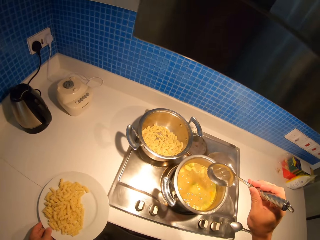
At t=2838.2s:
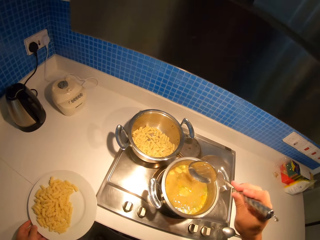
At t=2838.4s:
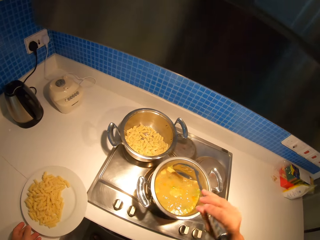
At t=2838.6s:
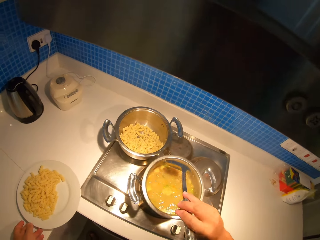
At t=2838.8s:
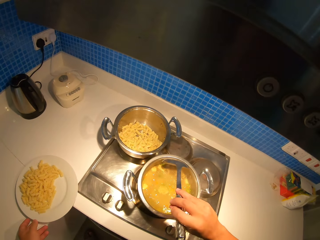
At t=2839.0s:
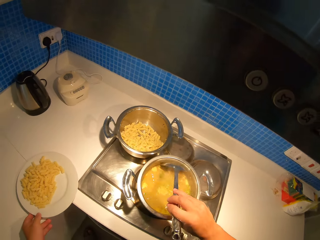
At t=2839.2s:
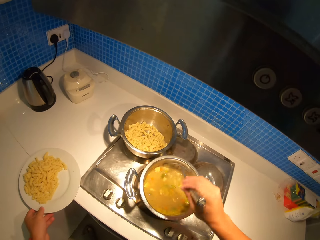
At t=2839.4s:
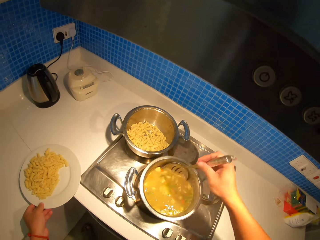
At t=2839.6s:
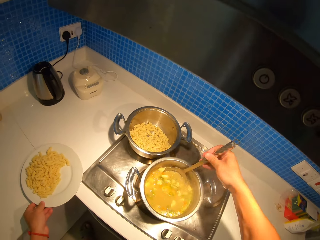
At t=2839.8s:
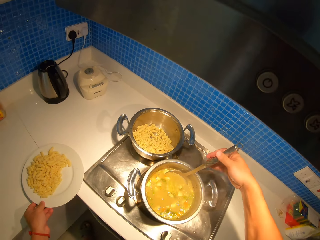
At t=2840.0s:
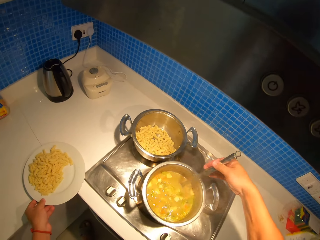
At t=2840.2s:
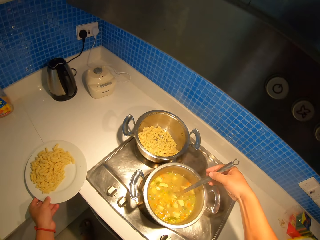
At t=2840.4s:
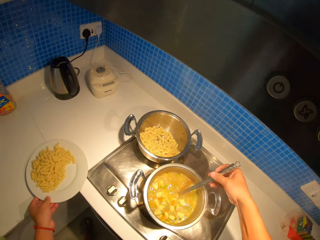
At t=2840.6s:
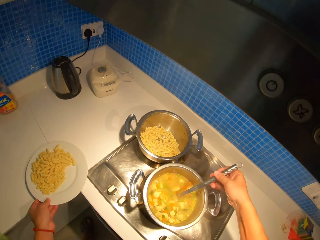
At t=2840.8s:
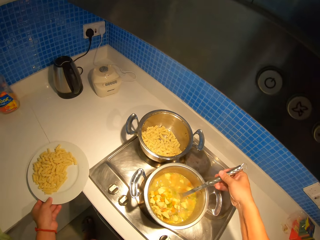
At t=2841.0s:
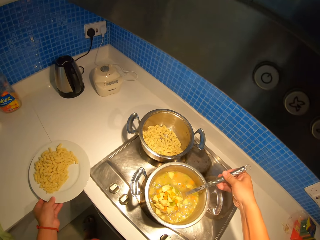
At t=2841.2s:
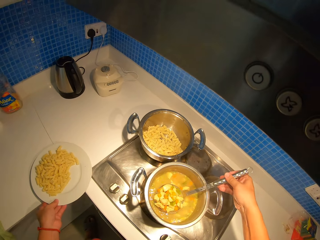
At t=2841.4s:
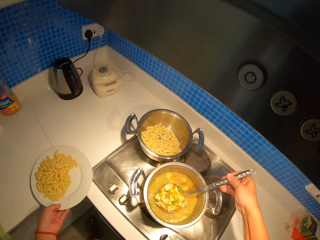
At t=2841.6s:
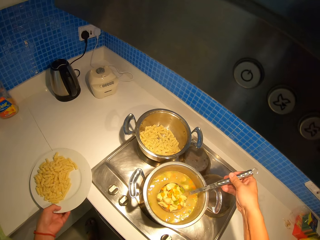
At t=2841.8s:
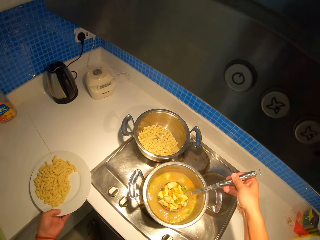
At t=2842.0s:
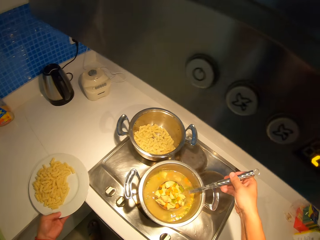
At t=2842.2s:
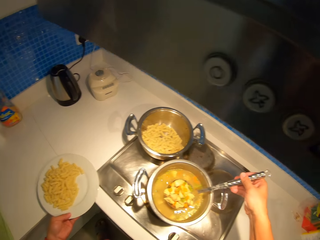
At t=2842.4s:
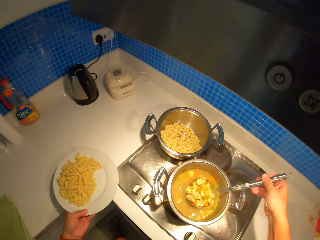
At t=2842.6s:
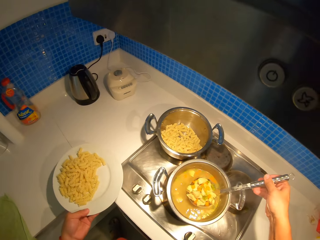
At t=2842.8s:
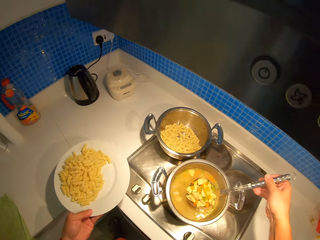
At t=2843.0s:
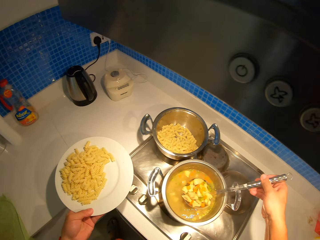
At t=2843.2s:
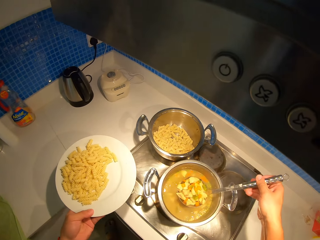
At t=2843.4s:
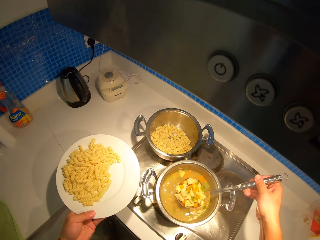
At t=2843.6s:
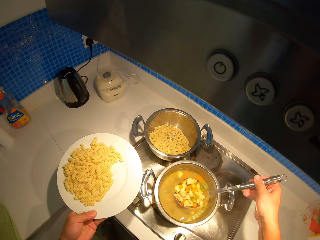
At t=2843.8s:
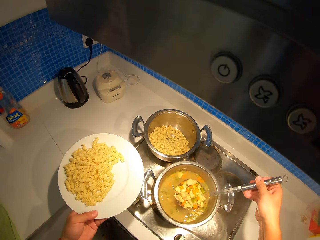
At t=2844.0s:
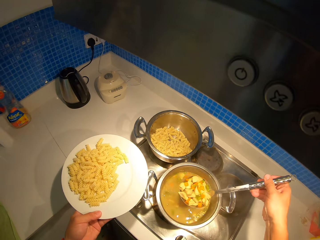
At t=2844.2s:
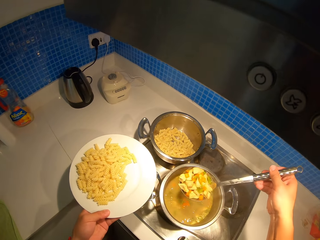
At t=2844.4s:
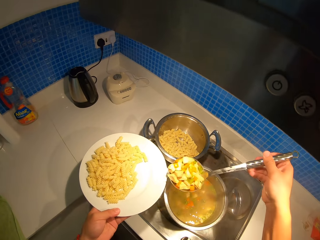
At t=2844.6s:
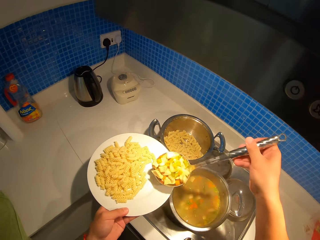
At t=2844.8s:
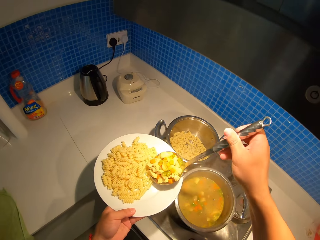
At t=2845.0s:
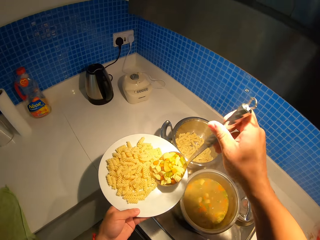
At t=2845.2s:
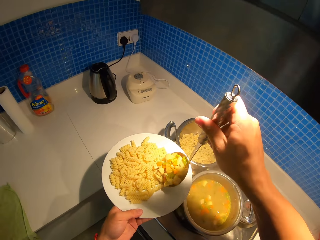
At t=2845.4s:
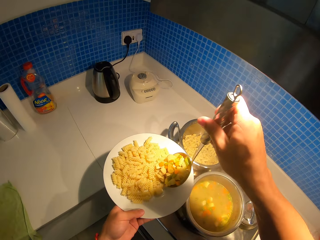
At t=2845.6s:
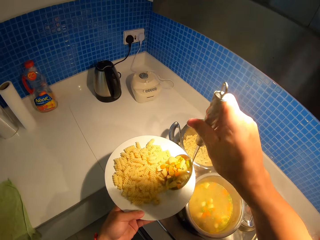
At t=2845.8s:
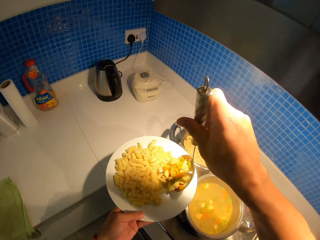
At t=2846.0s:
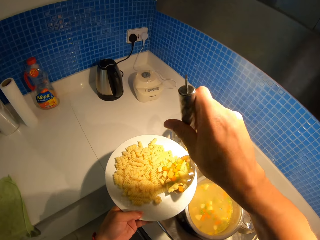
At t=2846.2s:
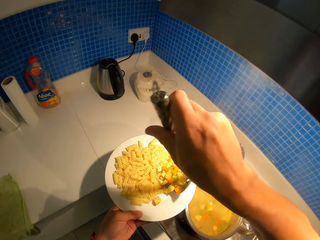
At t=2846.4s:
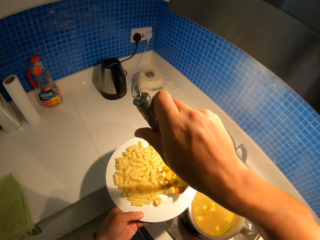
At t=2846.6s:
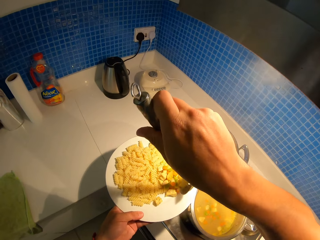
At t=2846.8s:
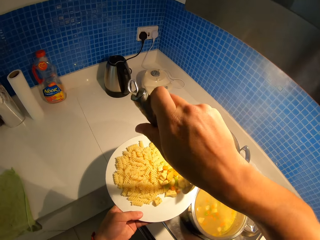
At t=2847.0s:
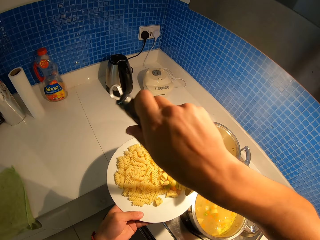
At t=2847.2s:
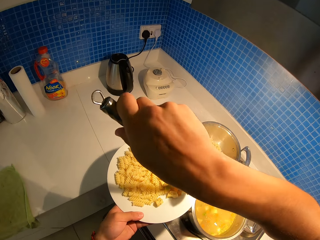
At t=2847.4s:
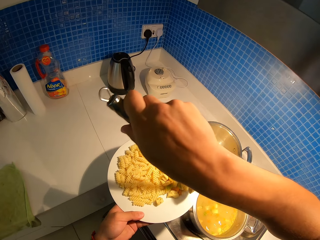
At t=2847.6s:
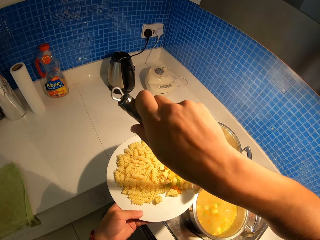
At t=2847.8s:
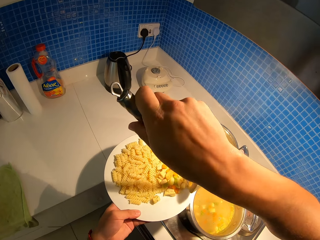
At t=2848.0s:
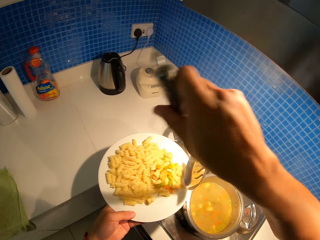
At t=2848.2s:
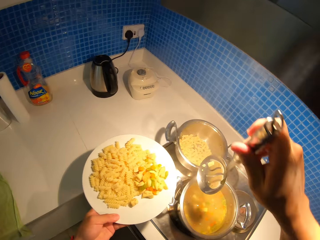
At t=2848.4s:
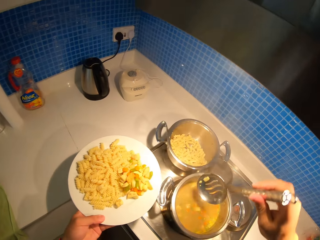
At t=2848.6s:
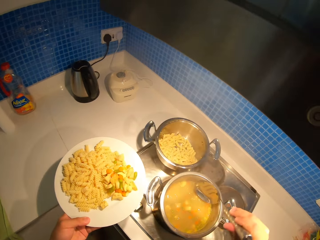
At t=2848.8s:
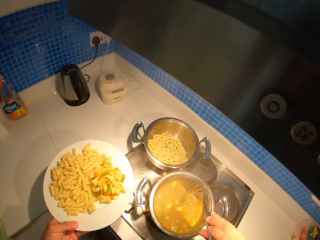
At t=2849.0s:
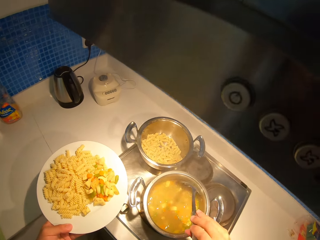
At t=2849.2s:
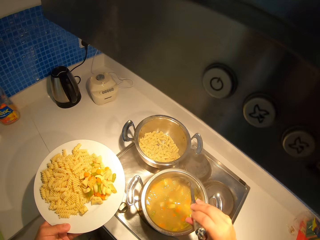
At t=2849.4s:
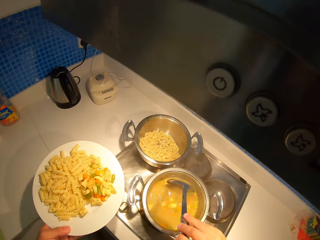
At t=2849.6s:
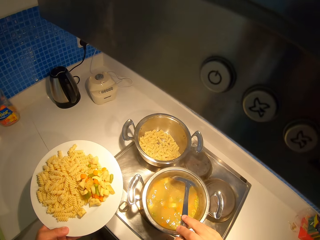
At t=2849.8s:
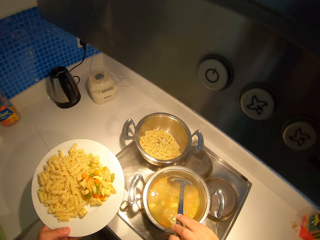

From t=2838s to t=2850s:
The camera wearer scoops a stew in the cooking dish with a serving spoon. They serve the stew on a plate.

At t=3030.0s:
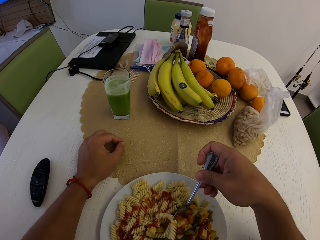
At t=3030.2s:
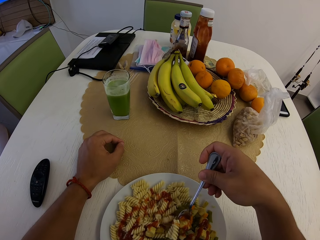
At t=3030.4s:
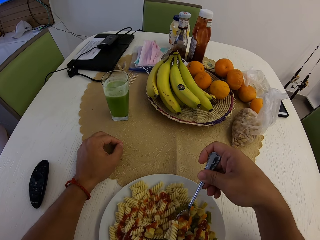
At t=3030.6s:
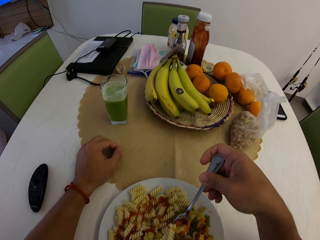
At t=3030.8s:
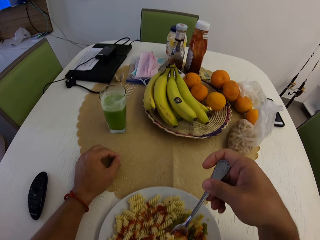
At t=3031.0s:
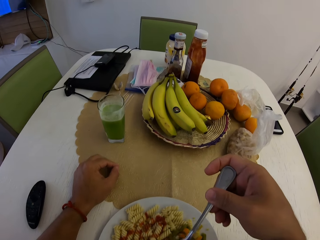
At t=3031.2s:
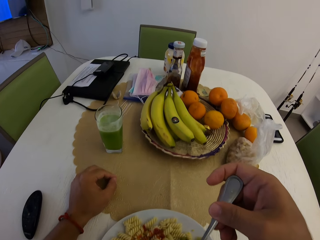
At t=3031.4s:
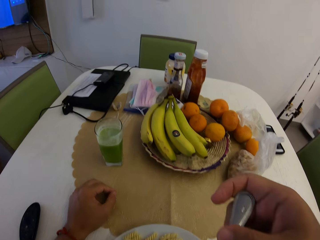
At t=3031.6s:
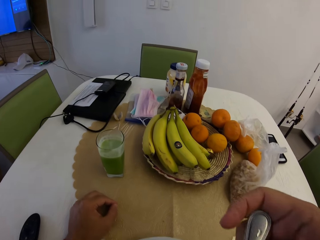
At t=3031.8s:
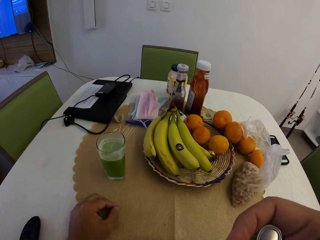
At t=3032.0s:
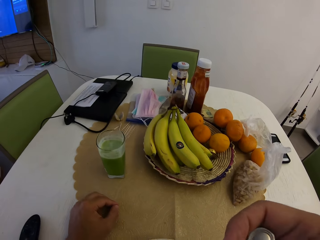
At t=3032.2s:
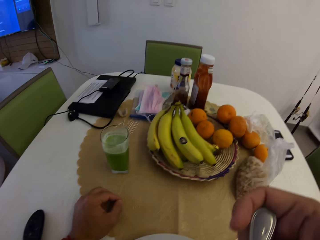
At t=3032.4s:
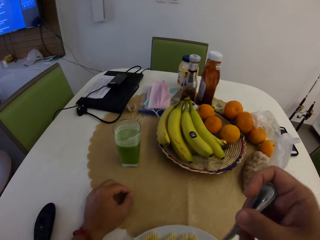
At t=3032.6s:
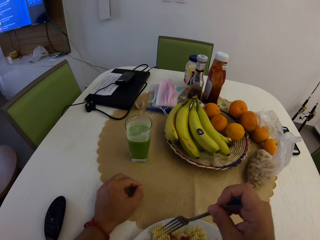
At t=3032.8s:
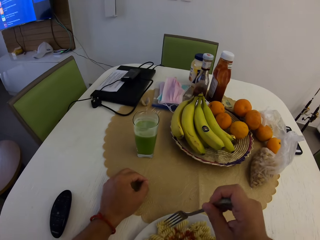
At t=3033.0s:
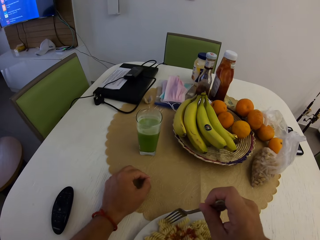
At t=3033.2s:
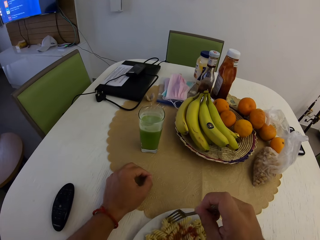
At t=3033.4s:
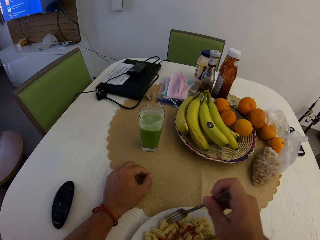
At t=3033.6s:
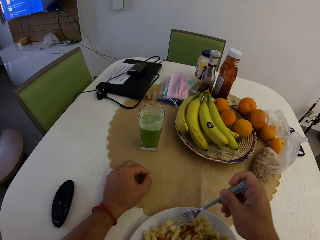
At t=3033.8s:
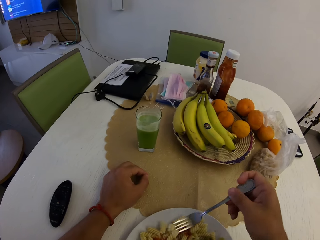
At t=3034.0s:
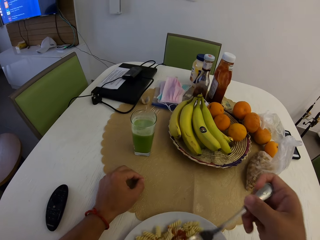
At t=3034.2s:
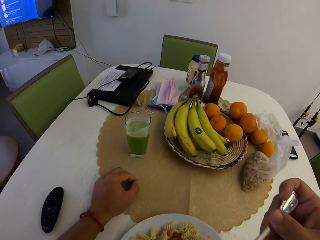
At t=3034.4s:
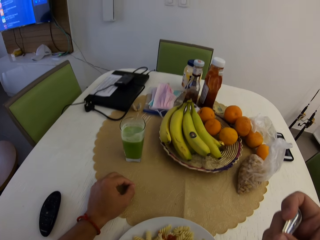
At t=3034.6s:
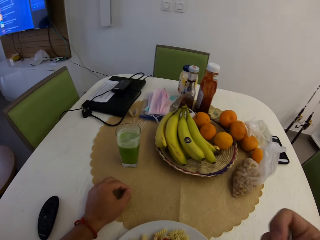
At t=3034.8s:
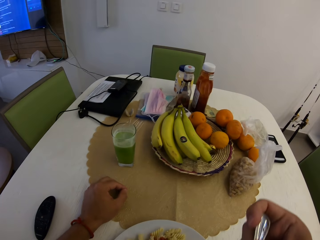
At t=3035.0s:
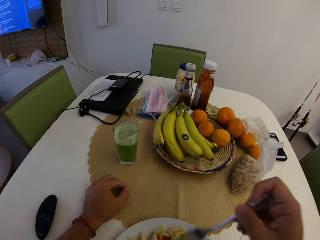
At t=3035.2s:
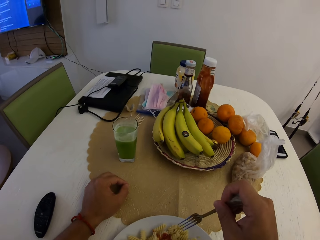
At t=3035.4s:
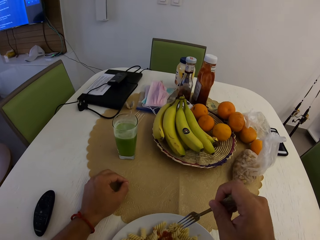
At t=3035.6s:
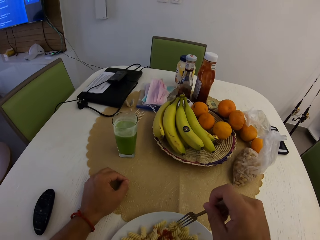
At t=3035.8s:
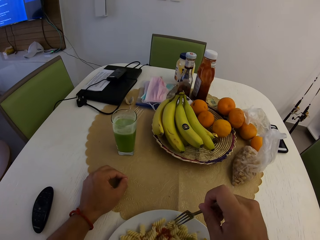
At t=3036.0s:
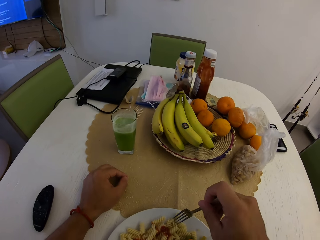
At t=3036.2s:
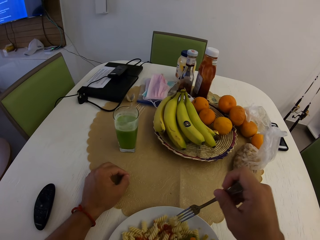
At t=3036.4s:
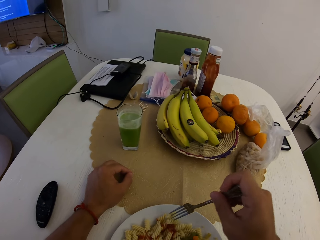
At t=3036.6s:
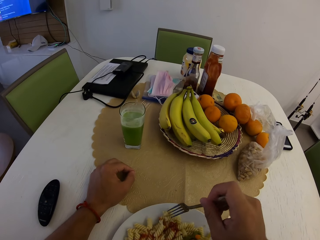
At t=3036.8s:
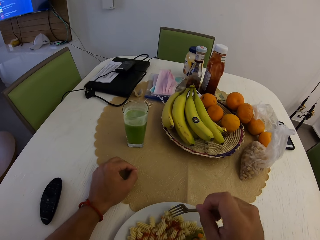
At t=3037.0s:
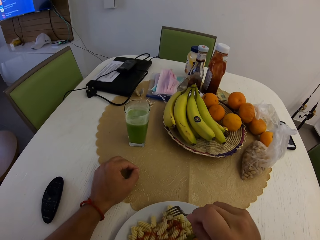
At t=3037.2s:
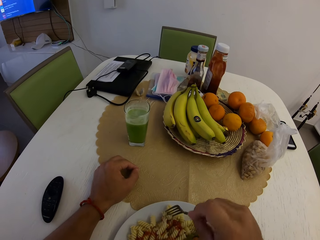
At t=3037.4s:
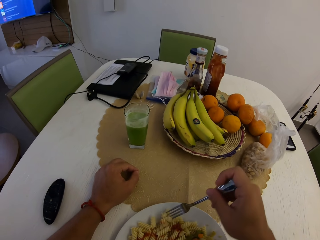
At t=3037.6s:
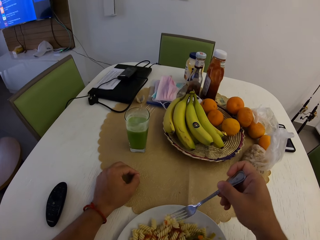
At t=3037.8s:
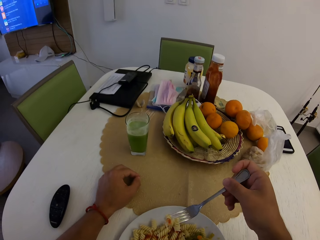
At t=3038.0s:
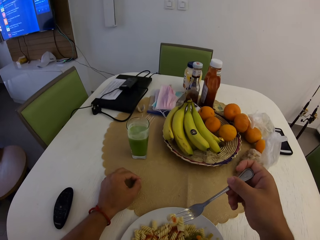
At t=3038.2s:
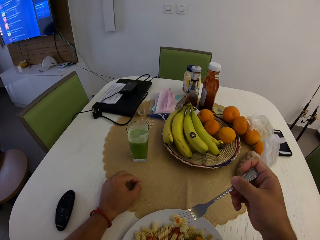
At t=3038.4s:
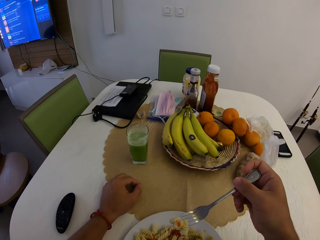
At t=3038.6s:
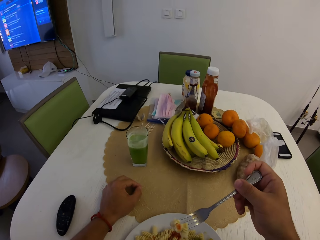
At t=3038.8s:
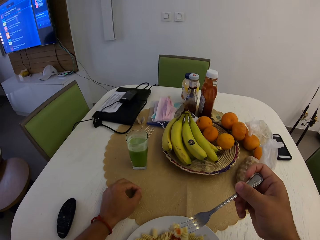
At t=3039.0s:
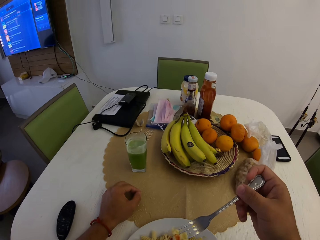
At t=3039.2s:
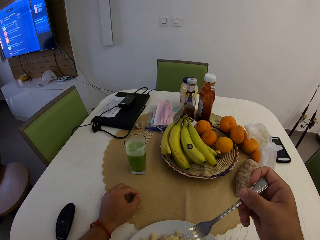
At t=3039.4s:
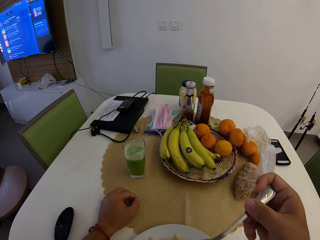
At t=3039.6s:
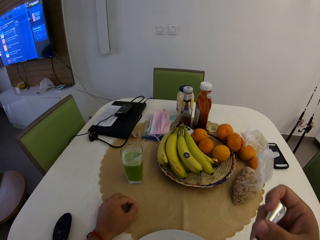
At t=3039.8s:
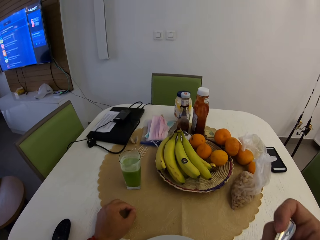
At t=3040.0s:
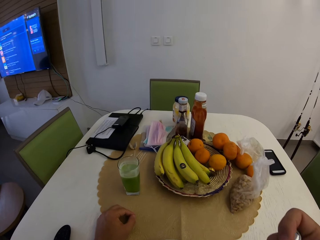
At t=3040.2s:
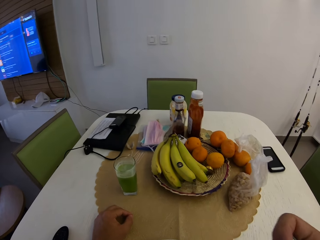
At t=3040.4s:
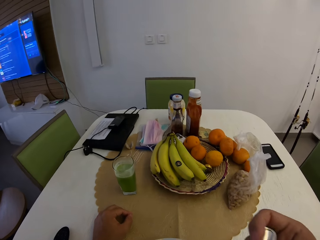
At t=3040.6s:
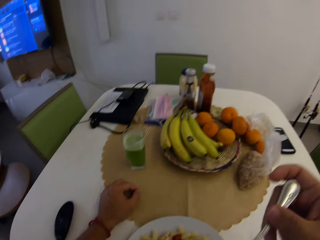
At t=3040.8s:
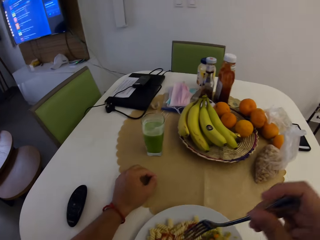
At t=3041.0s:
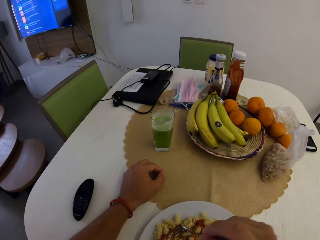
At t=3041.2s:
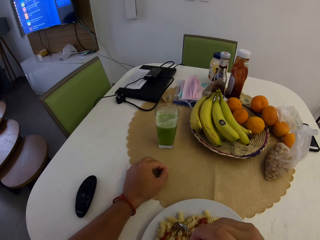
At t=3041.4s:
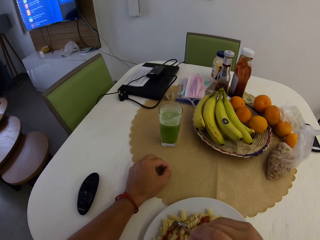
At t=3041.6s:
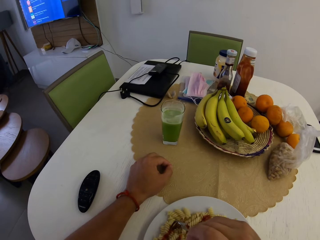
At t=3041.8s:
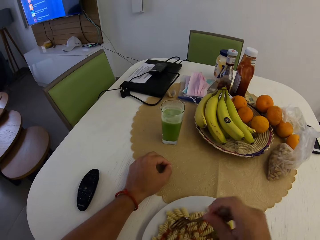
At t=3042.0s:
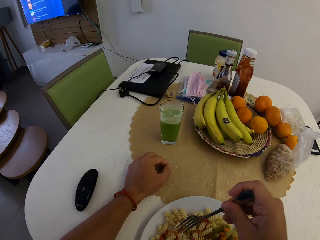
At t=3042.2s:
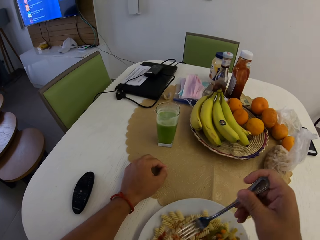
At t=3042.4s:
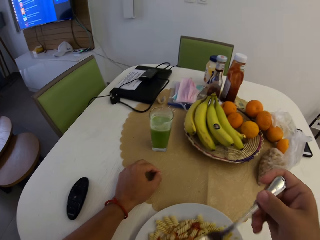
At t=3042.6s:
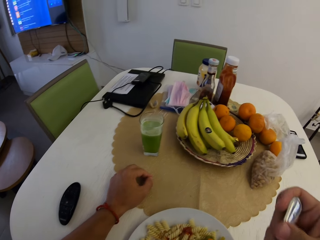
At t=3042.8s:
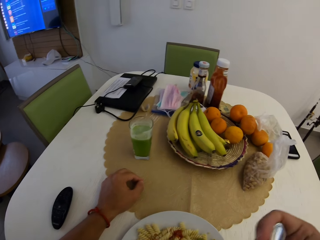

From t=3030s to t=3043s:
The camera wearer eats pasta with a fork. They pick the pasta with the fork. They eat the pasta with the fork. They pick the pasta with the fork. They eat the pasta with the fork. They pick the pasta with the fork.
